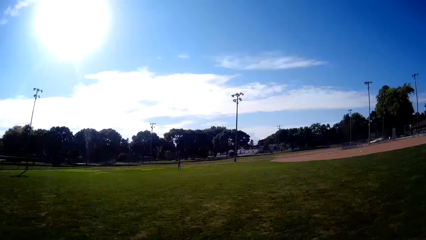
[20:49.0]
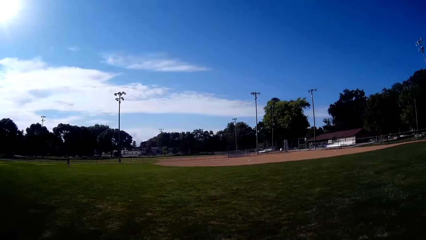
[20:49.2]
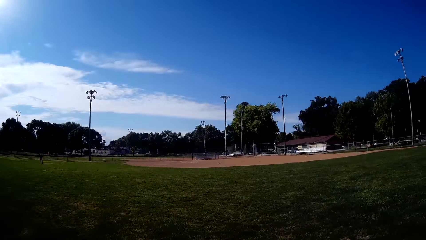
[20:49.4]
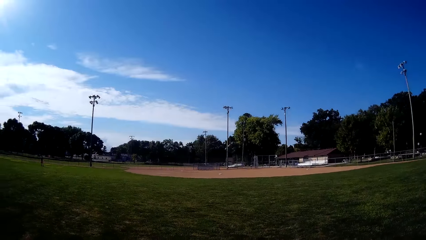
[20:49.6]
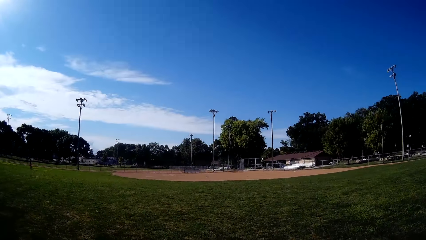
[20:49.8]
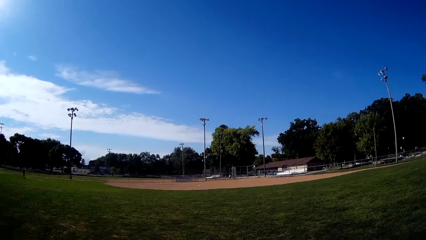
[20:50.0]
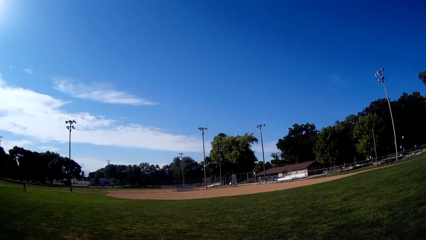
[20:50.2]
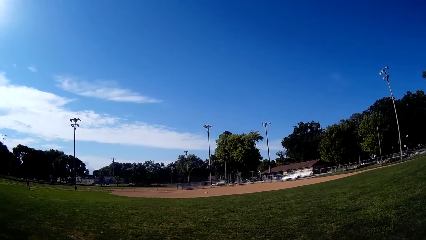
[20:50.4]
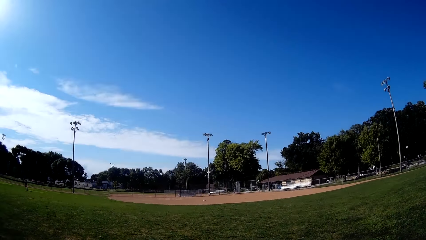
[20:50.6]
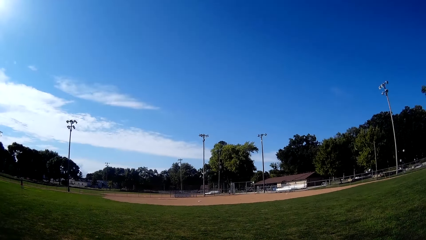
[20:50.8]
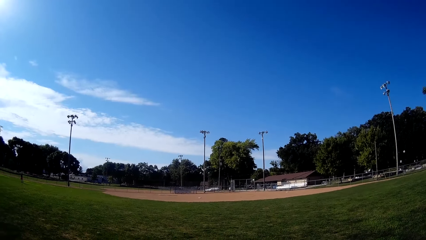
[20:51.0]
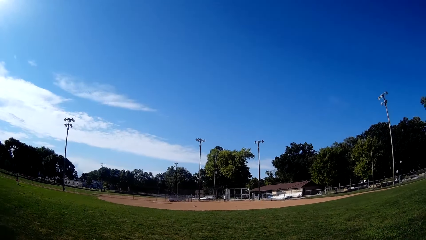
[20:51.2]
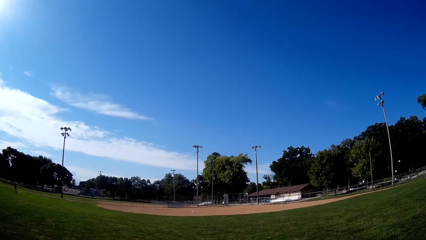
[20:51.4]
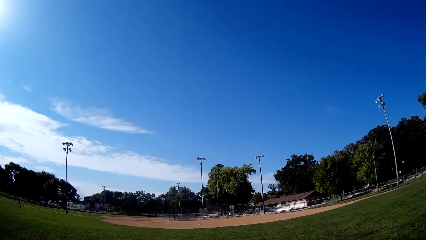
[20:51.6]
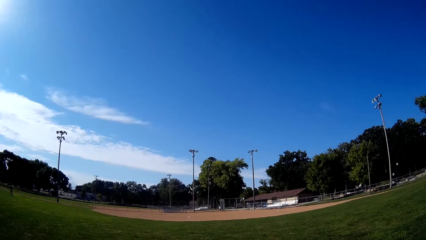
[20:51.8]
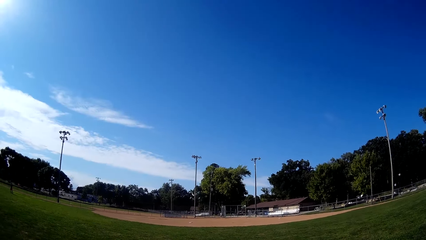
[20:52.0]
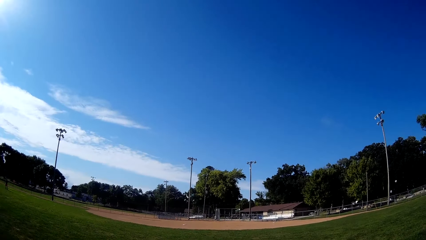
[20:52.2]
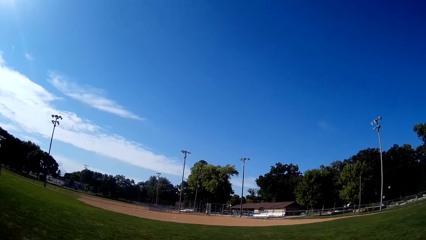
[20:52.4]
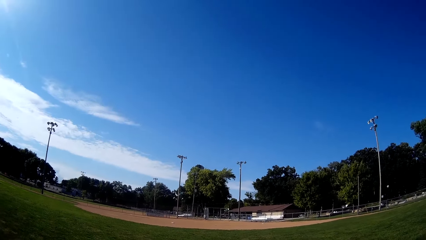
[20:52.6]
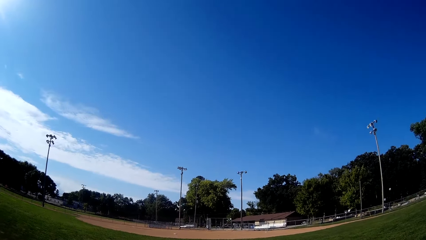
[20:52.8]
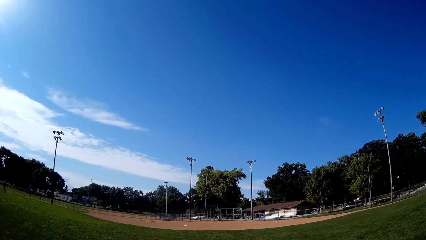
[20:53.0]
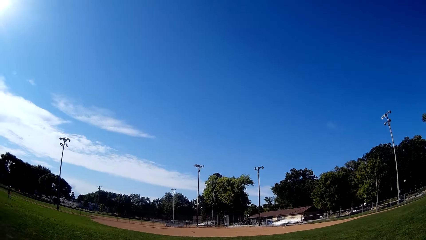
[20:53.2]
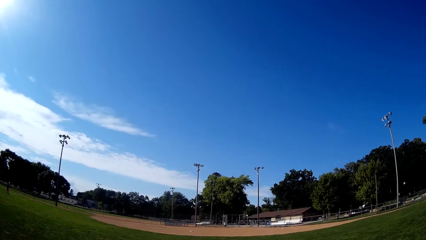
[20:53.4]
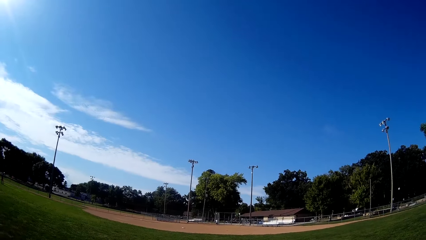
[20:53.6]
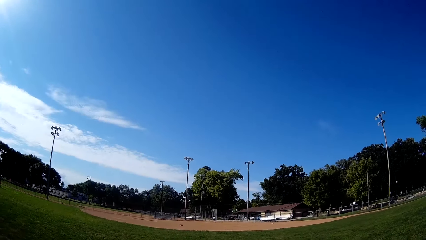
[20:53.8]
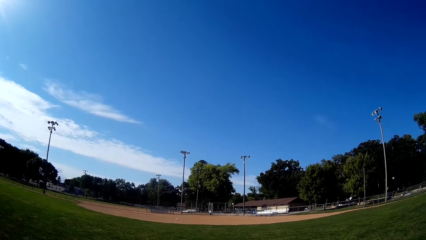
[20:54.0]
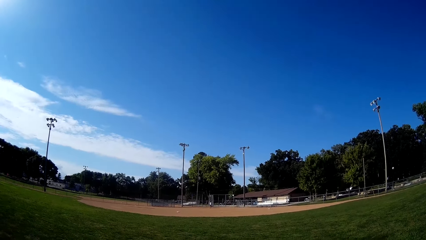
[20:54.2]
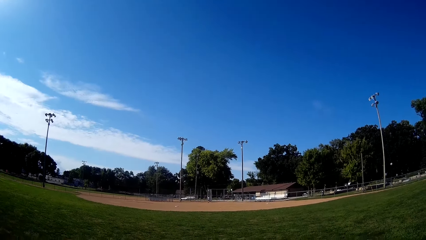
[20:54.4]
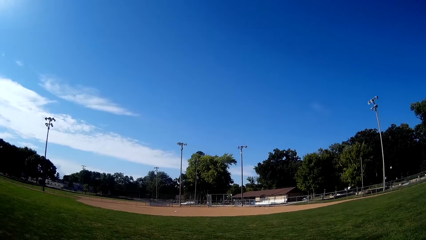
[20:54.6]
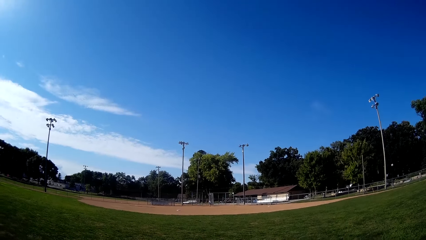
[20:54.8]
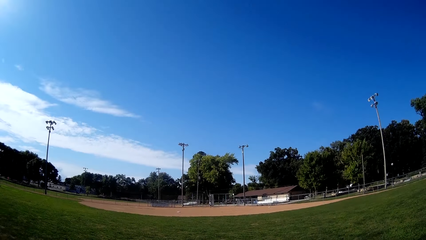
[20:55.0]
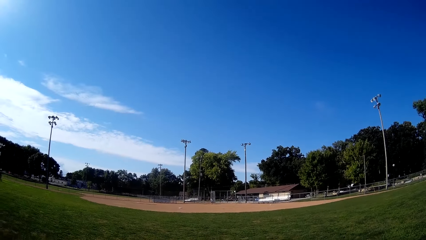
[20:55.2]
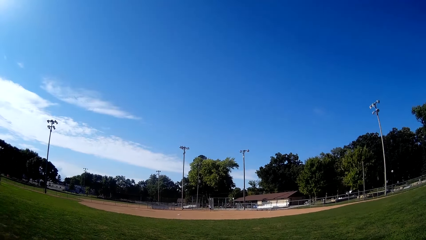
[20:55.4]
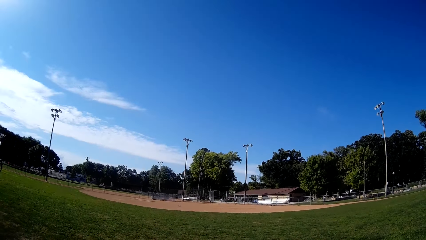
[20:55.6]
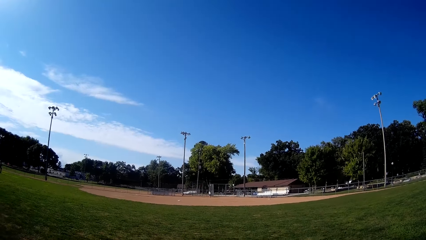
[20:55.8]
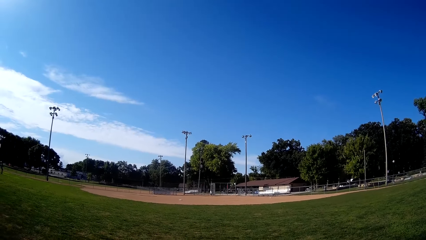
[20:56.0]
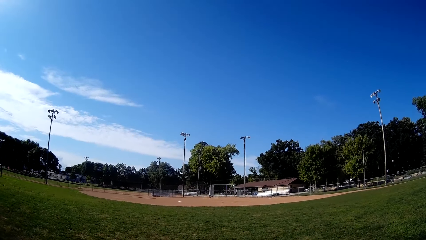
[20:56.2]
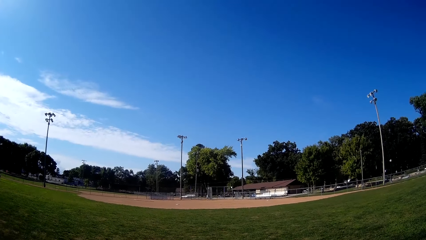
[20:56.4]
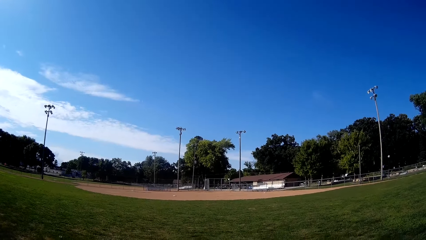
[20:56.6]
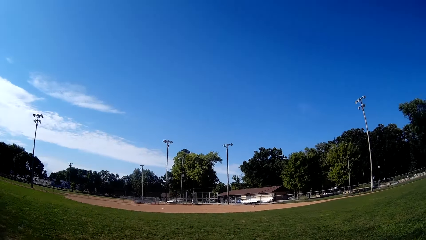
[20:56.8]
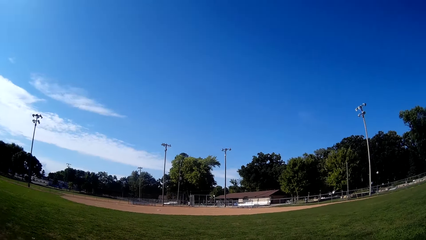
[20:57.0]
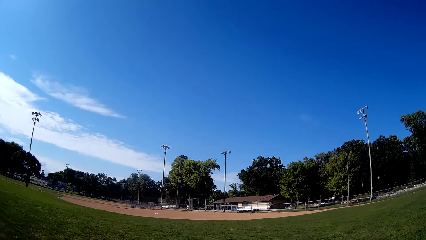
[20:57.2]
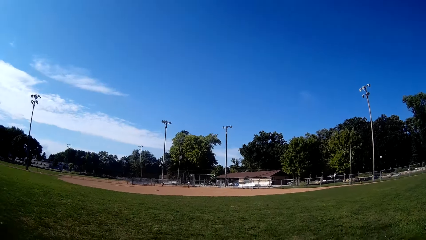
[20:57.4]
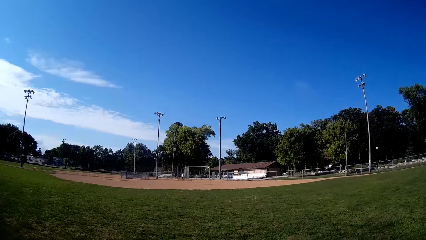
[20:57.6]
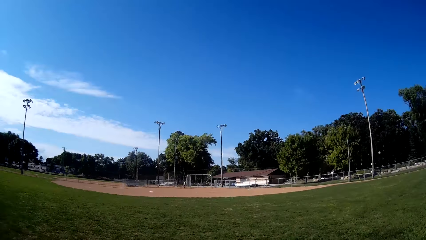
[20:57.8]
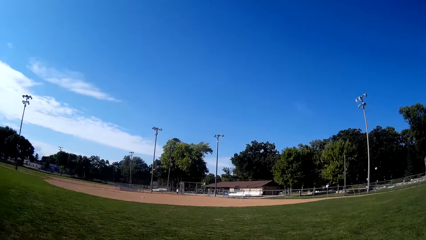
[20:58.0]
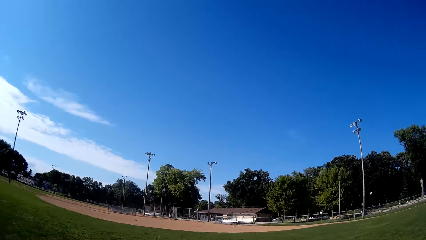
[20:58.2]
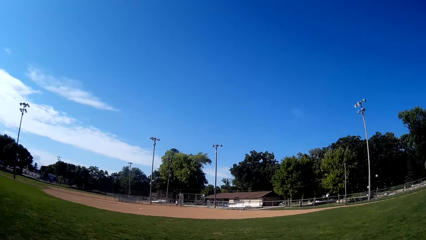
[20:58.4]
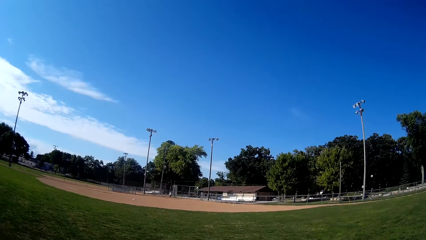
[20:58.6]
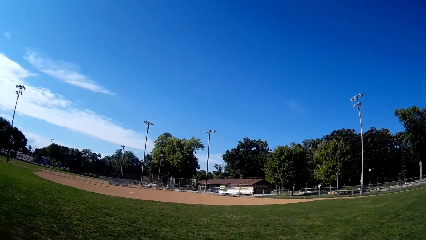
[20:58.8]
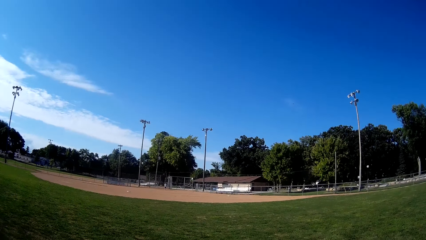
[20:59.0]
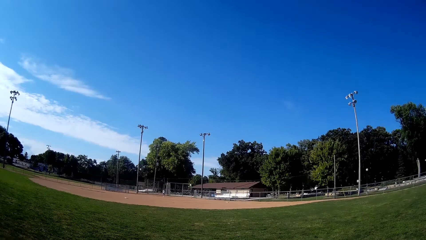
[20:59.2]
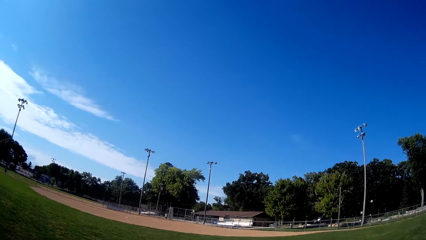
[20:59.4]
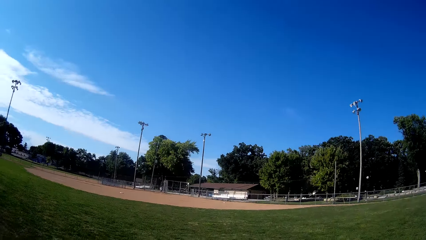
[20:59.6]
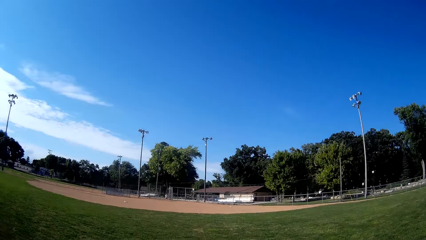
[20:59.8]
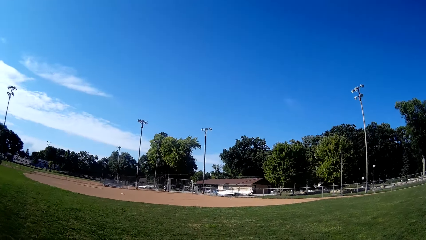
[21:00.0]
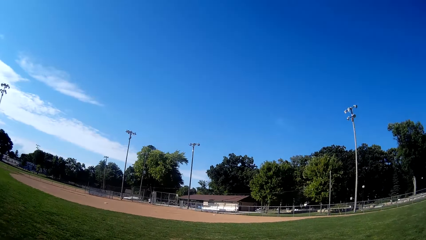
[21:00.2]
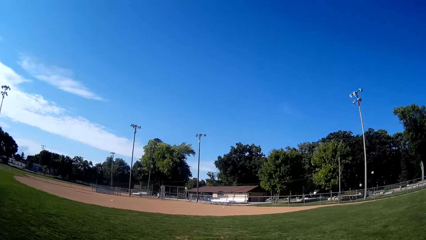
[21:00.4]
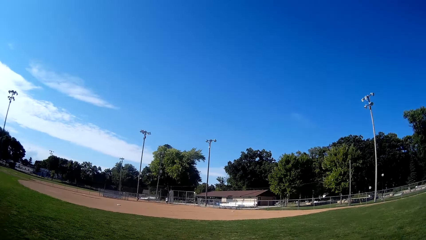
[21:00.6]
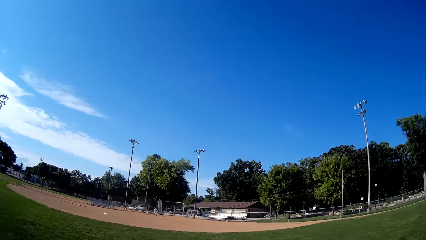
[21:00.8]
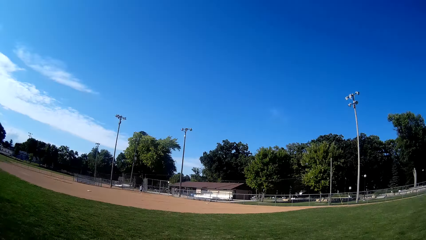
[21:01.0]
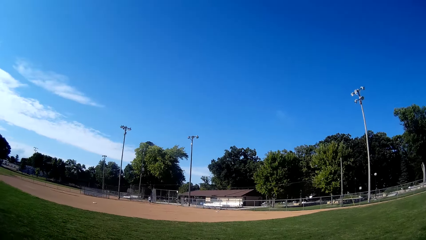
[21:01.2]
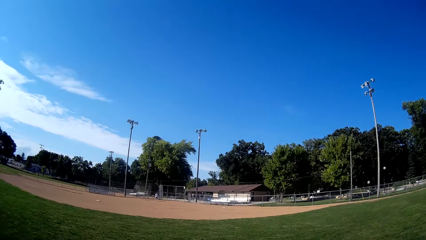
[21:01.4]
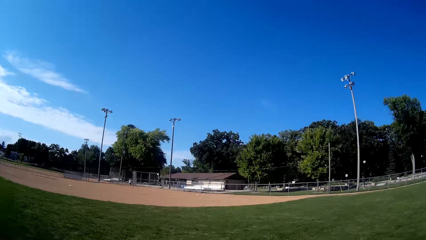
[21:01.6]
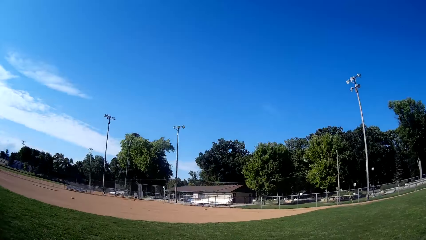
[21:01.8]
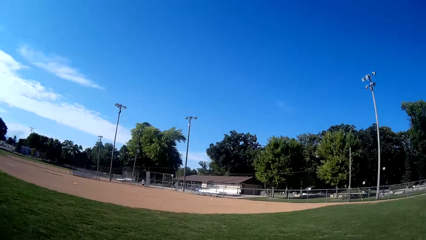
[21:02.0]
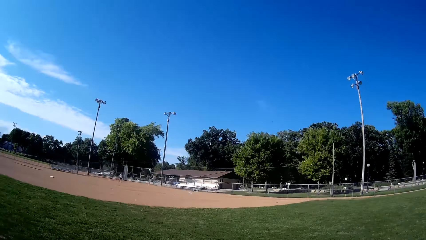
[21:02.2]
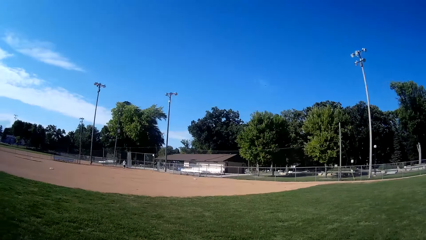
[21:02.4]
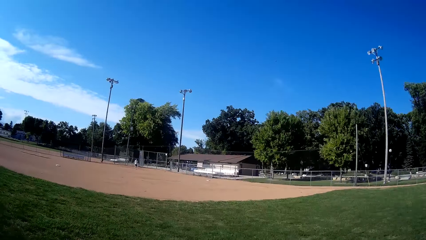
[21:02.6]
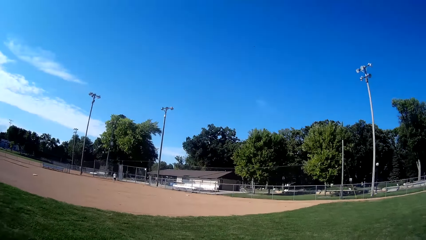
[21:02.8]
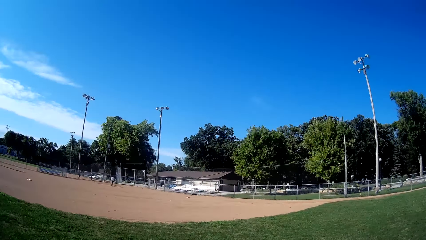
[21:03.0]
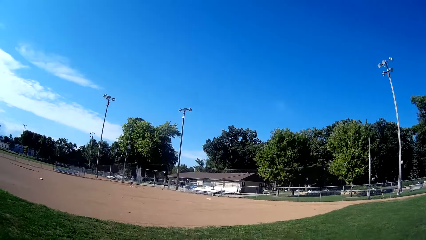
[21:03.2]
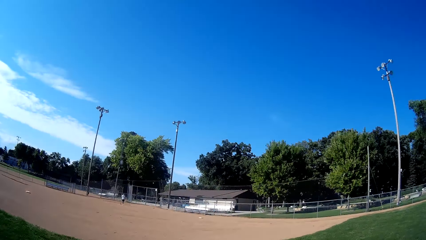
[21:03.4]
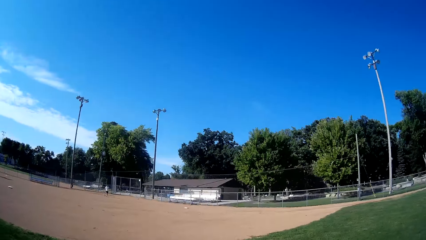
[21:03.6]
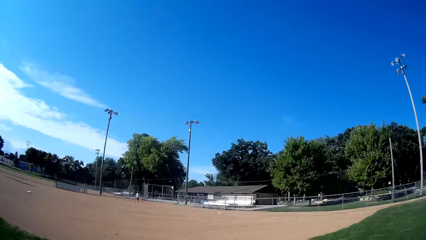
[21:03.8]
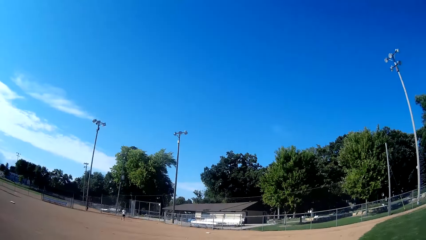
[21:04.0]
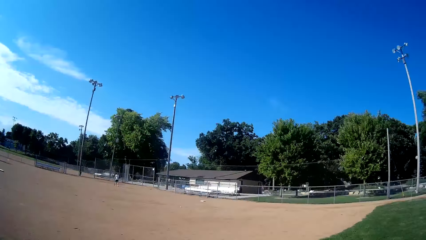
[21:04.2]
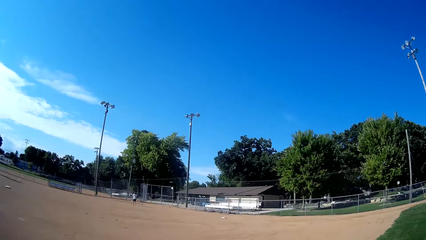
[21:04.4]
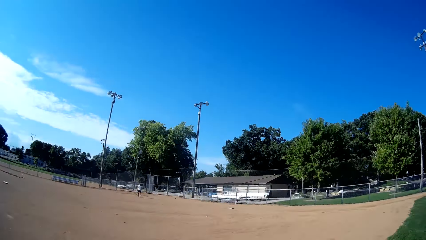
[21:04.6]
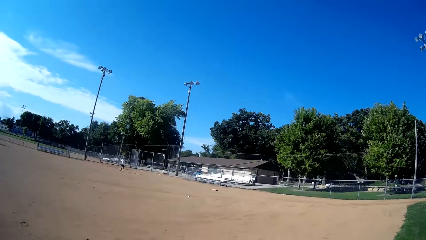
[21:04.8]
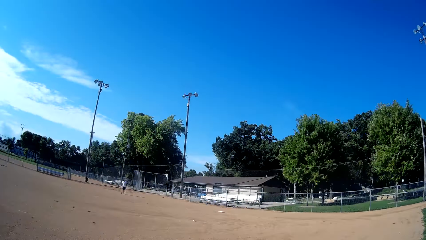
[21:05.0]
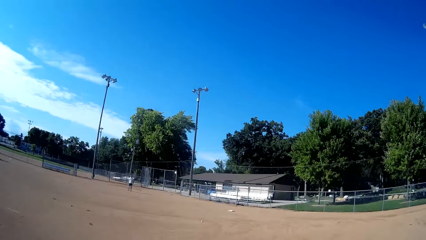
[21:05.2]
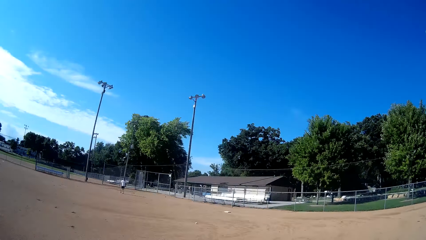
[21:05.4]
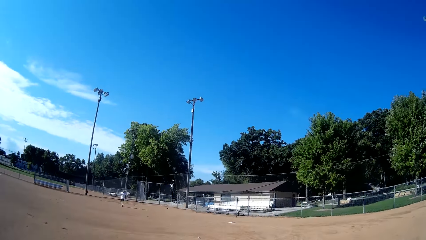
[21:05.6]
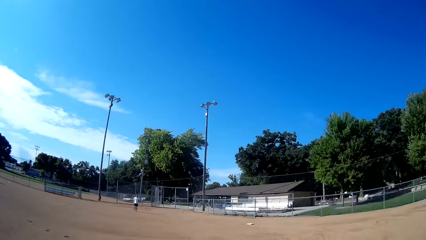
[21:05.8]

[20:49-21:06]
The man bats the baseball to the camera wearer. The camera wearer runs towards the direction of the baseball in the infield.
